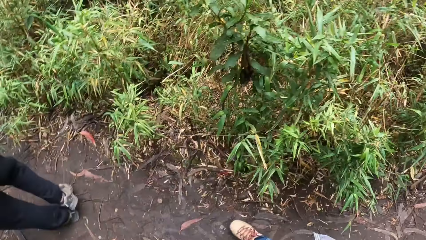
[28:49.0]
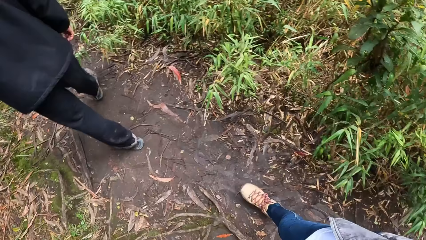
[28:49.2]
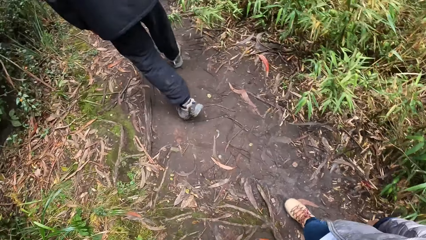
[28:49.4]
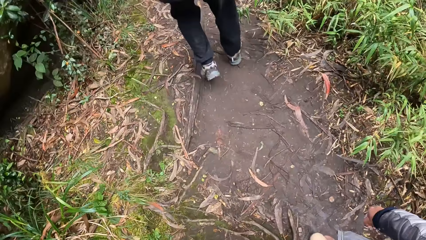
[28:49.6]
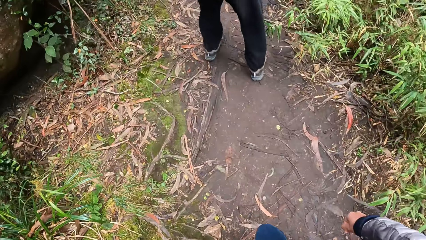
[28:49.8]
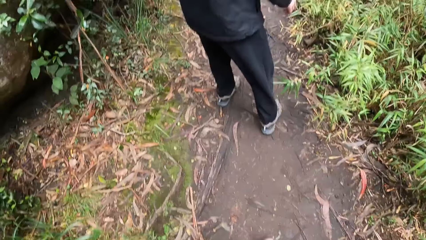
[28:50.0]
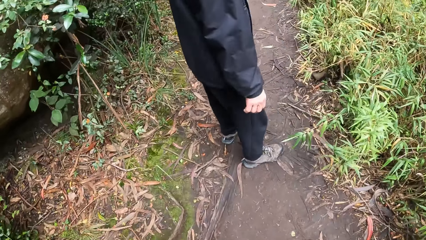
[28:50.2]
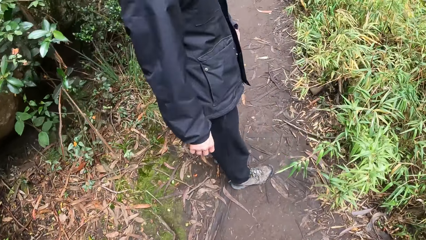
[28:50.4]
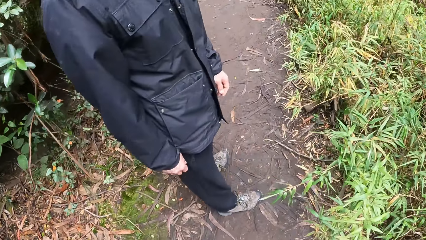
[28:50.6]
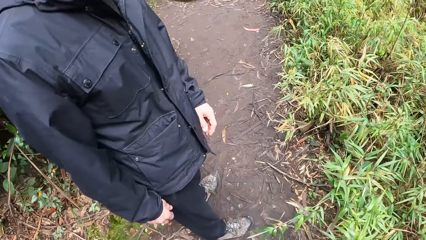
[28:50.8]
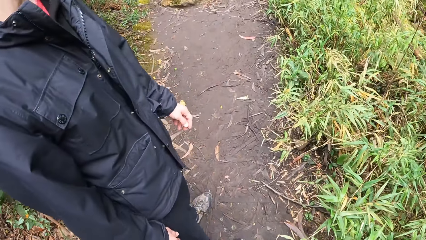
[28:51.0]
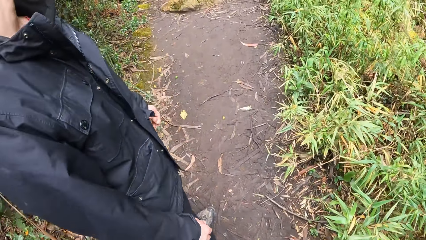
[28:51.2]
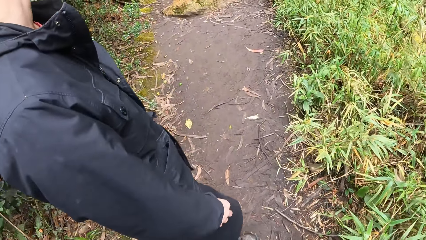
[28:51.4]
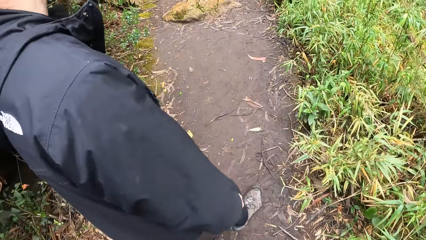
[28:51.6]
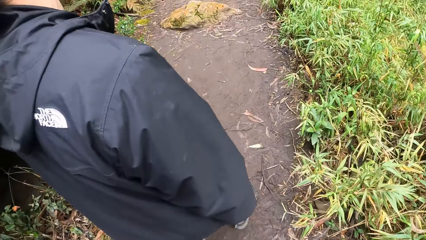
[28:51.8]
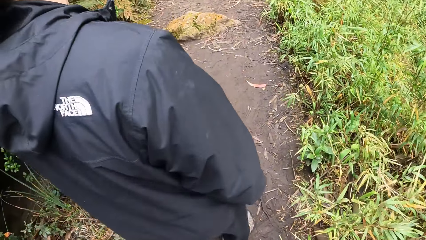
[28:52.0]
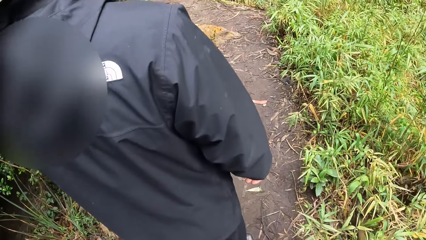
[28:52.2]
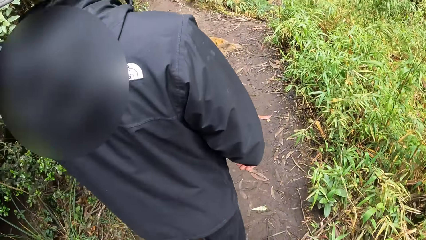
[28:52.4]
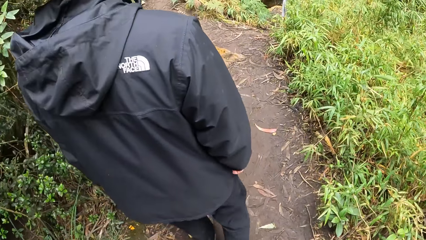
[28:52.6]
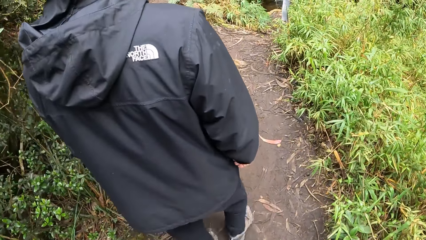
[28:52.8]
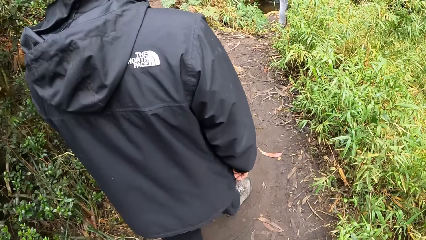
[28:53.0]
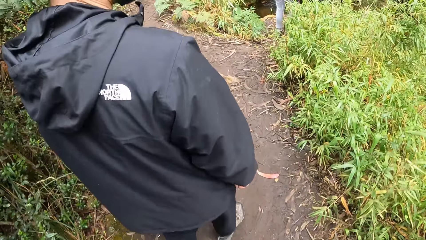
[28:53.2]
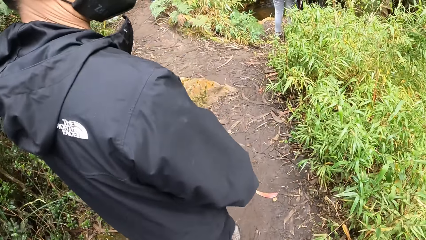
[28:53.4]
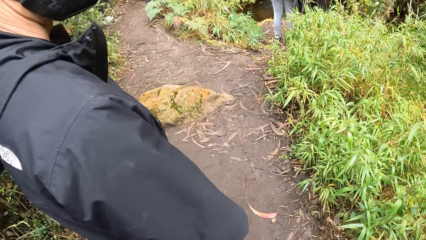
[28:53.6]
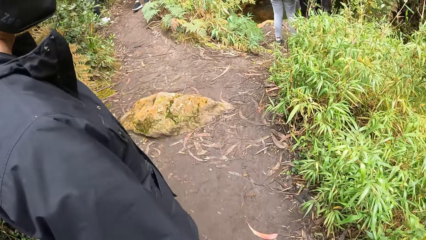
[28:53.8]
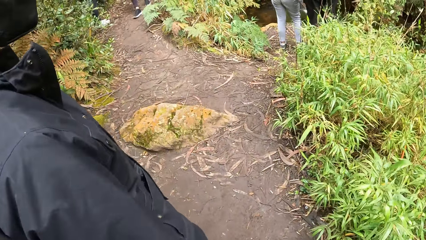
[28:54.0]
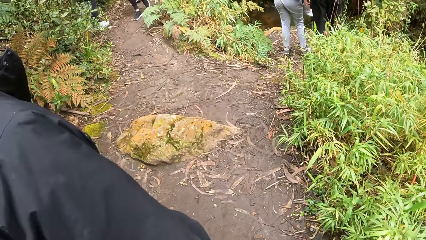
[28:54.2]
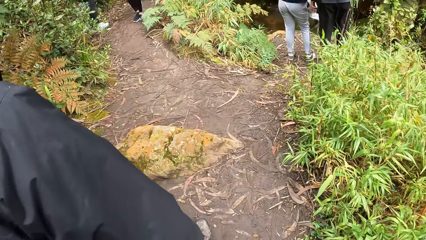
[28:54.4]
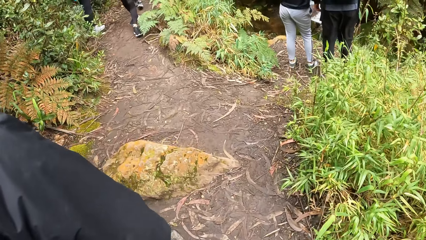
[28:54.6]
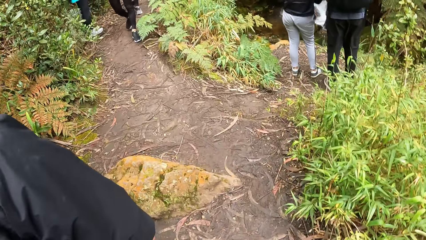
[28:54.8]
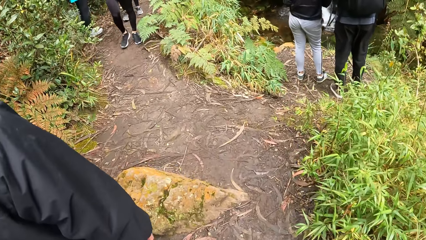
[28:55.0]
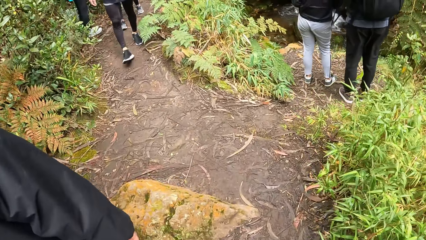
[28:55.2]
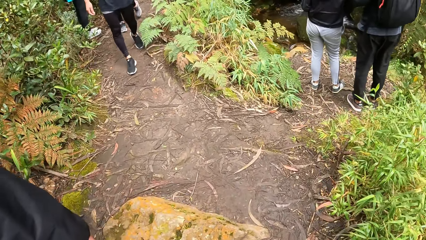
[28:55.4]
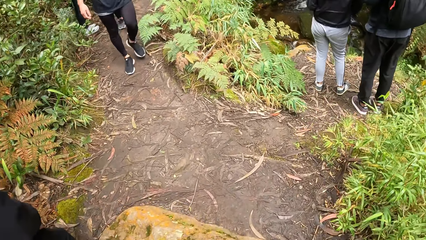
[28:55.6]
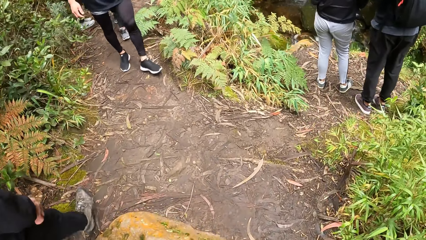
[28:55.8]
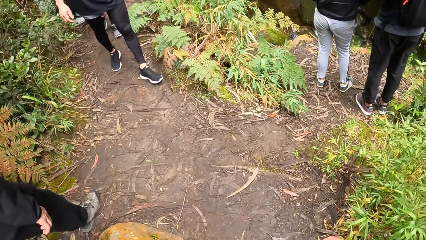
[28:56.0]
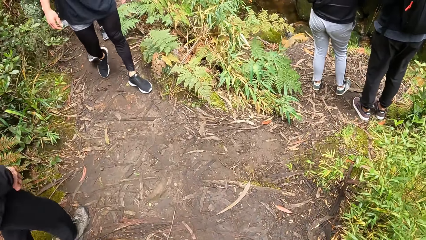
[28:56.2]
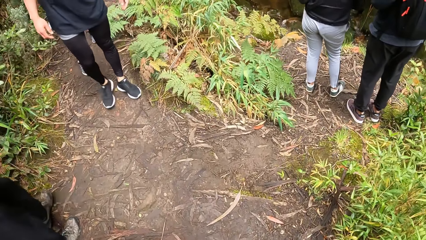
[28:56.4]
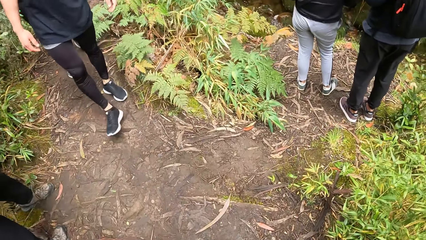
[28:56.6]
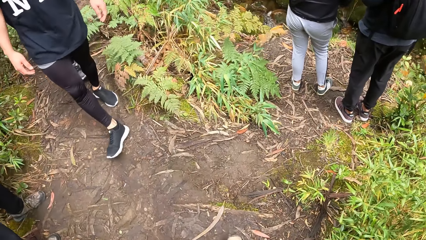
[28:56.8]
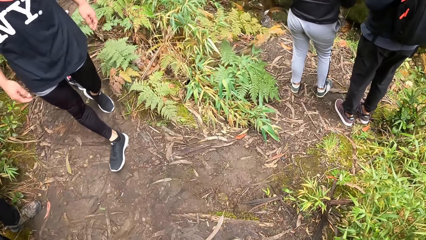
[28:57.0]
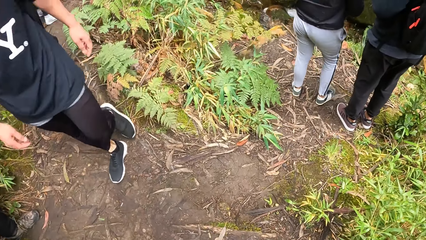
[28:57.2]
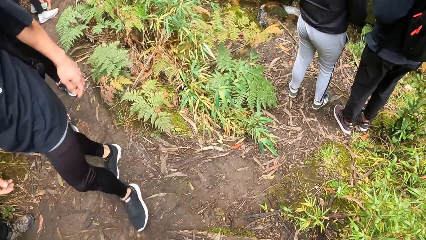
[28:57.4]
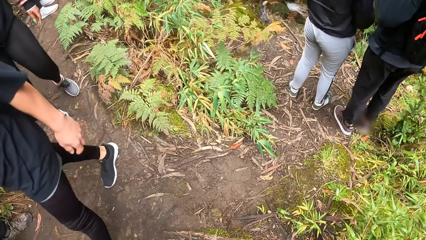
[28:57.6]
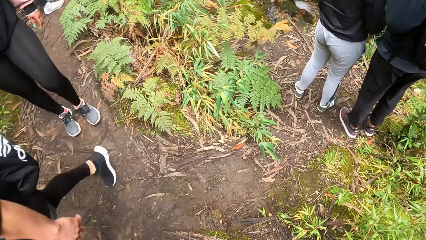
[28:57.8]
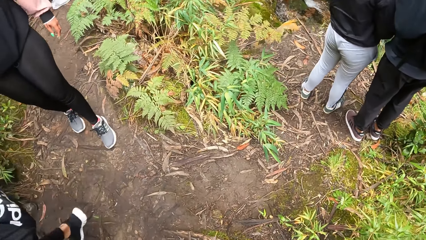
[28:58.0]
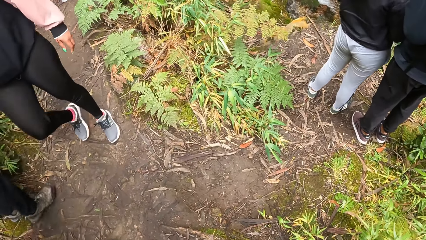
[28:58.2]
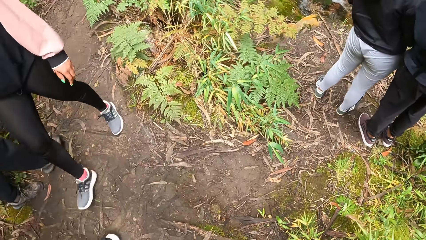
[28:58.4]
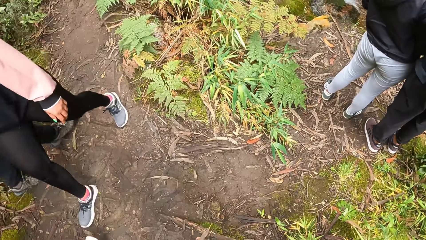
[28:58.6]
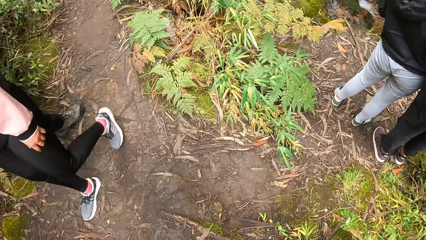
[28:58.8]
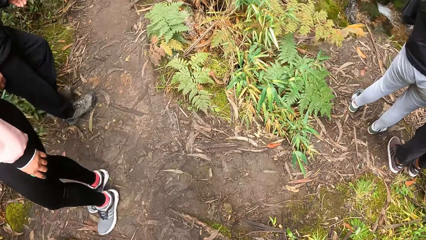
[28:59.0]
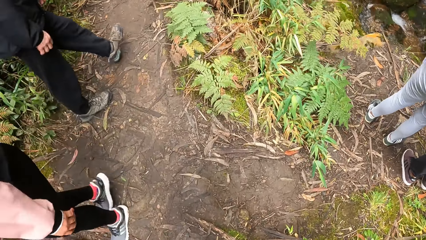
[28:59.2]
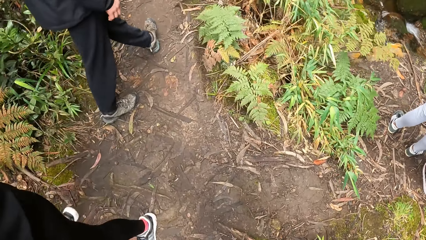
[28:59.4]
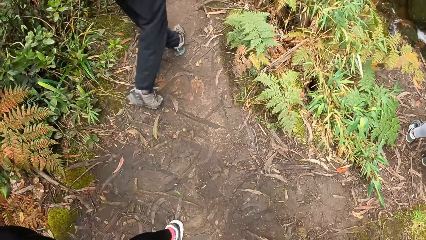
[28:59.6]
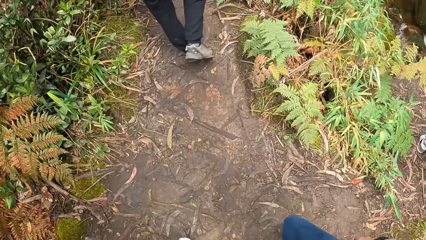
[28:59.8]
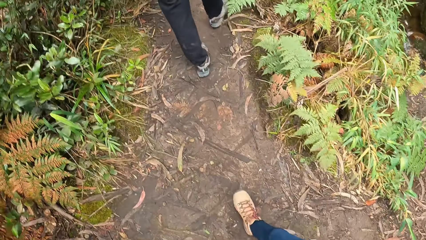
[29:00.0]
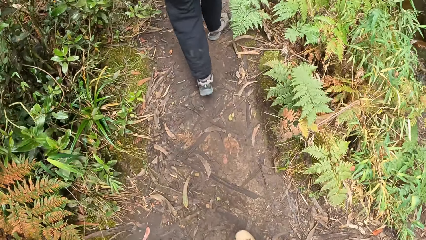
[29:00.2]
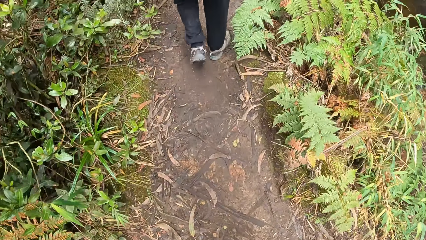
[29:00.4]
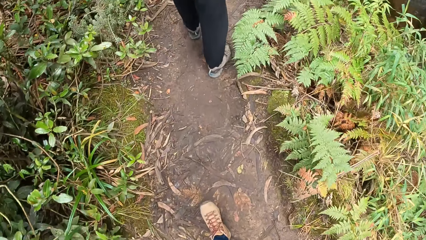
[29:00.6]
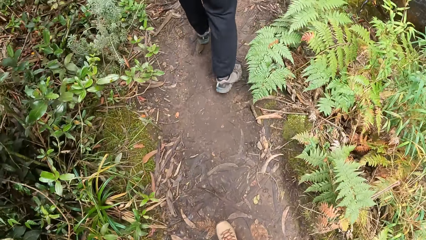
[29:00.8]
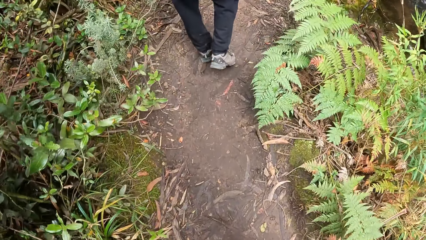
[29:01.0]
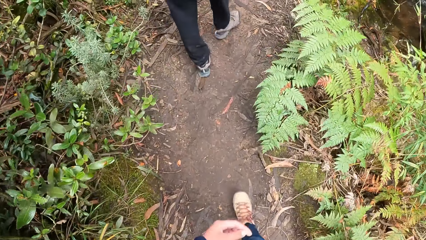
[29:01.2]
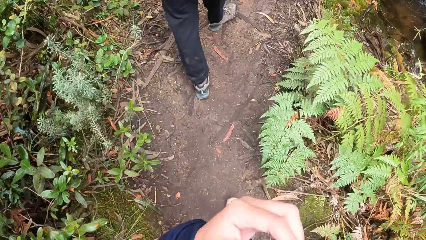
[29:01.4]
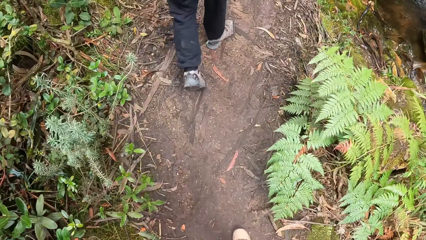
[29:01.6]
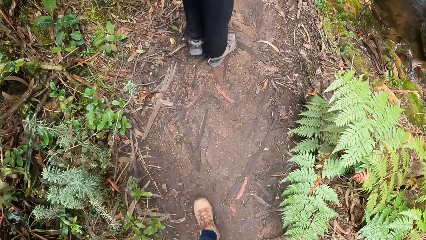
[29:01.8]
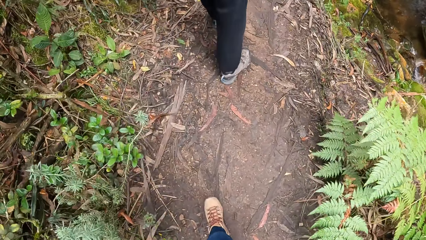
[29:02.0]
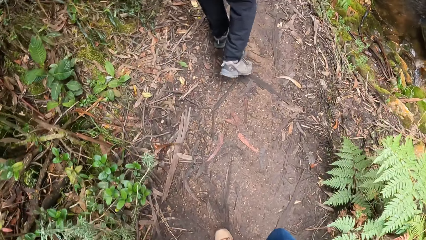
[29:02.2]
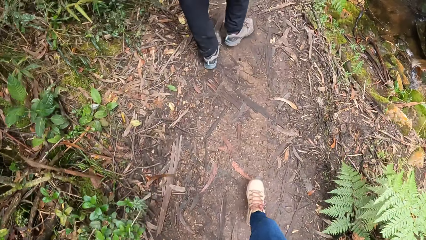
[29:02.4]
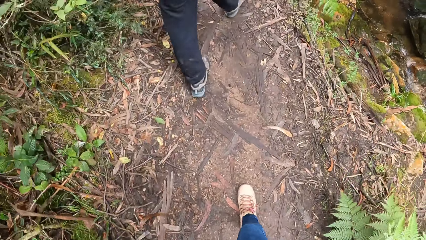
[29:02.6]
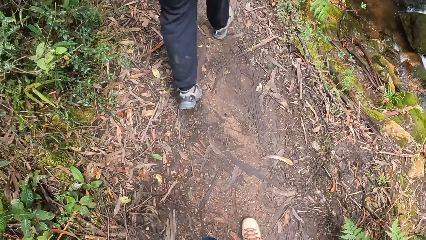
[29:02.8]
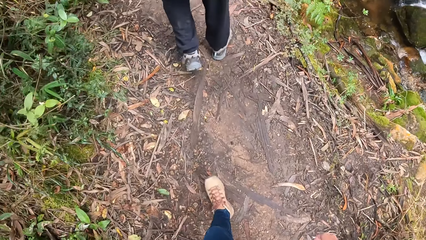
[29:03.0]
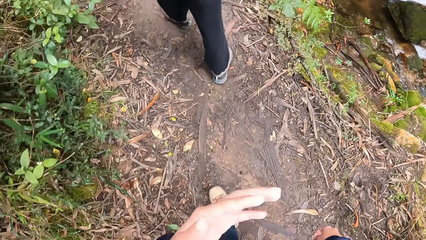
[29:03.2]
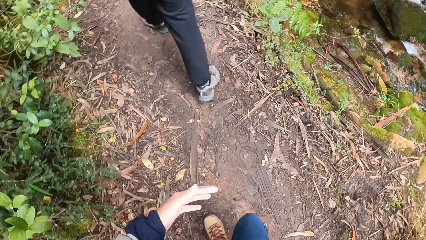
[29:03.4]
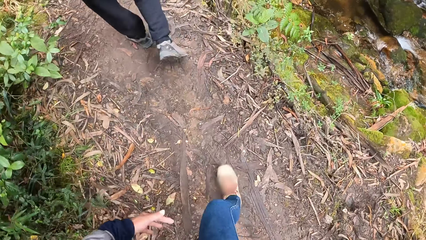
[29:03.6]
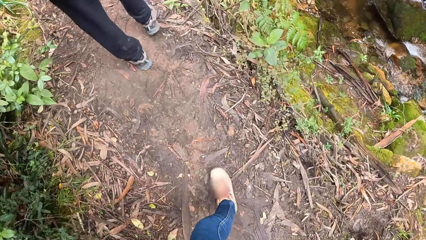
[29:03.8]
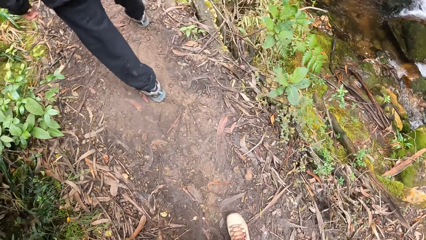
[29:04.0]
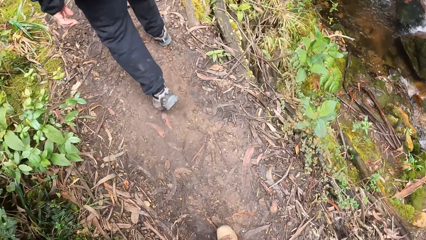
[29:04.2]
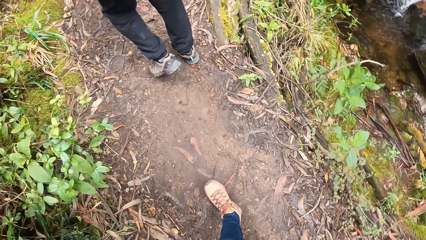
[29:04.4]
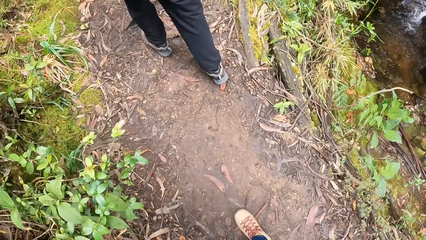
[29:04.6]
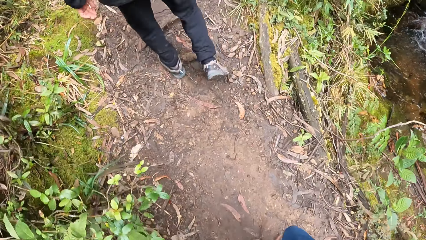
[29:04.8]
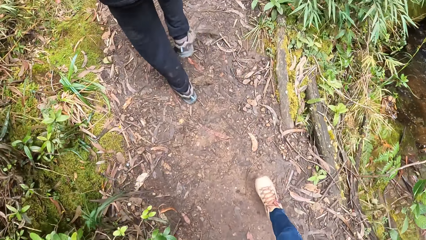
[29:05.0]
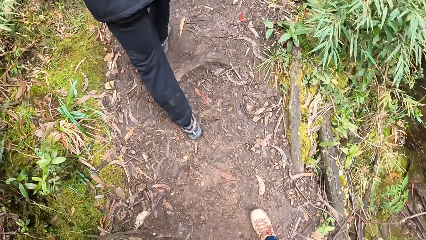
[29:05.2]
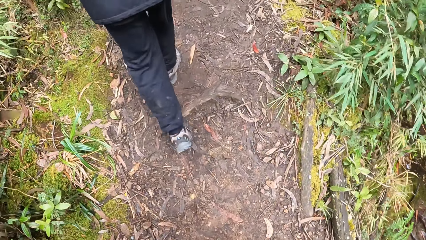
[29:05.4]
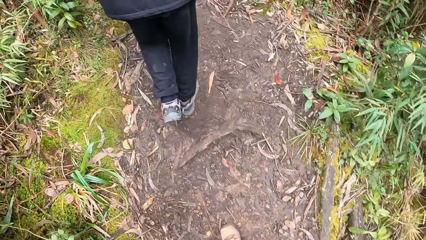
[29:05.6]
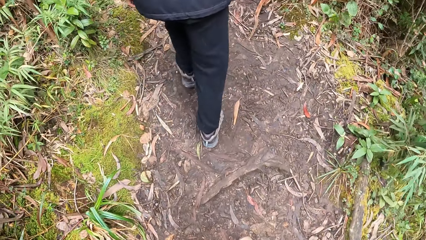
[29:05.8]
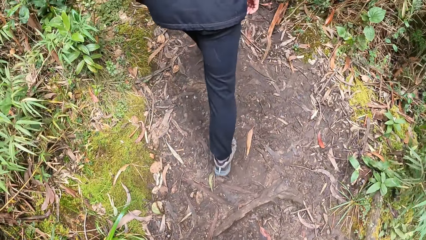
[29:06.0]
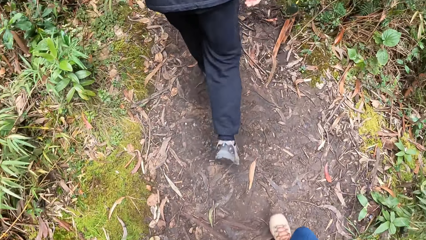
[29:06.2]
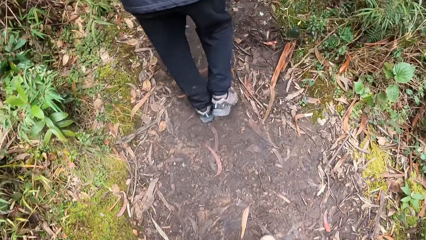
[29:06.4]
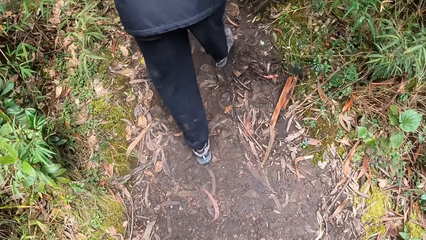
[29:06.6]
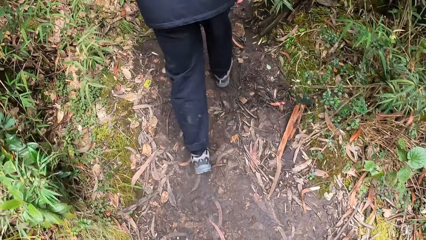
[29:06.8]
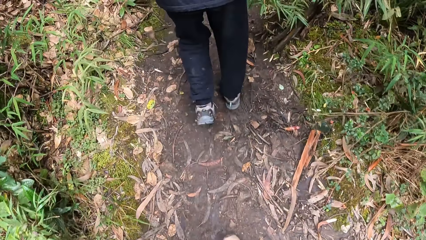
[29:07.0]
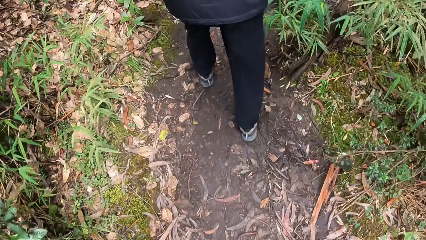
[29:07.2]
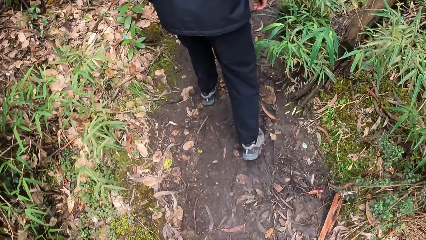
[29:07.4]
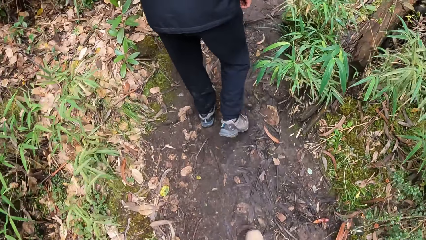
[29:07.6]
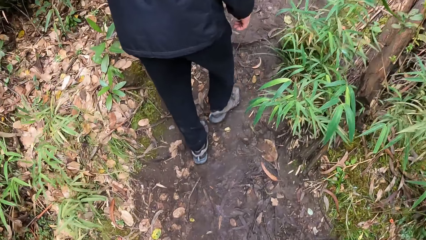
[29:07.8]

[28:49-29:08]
A man pauses on the road. Another man and a woman walk past the camera wearer. Another man and a lady look at the stream. The first man and the camera wearer walk in the forest pass.
